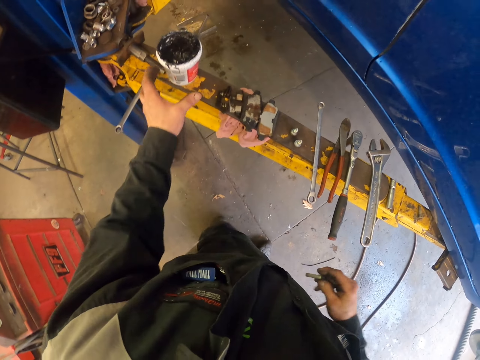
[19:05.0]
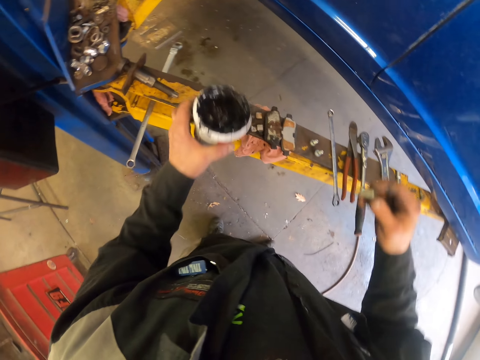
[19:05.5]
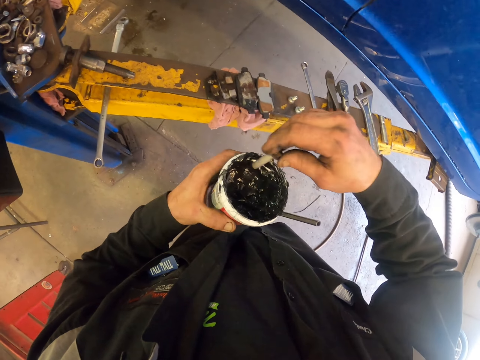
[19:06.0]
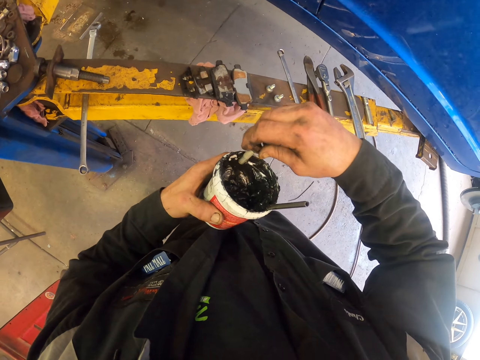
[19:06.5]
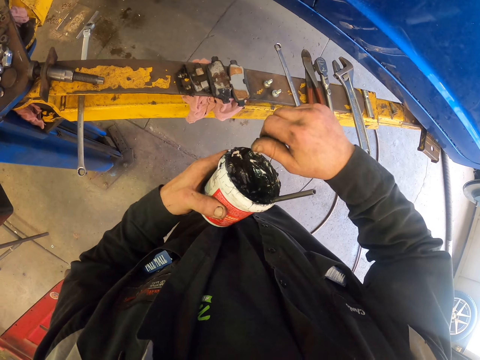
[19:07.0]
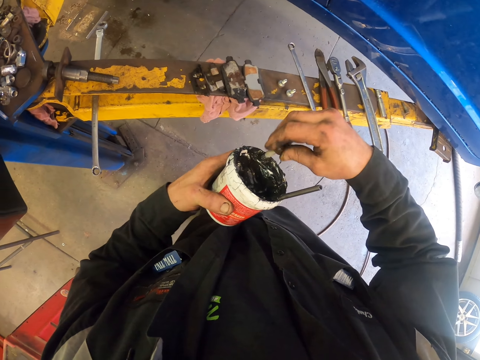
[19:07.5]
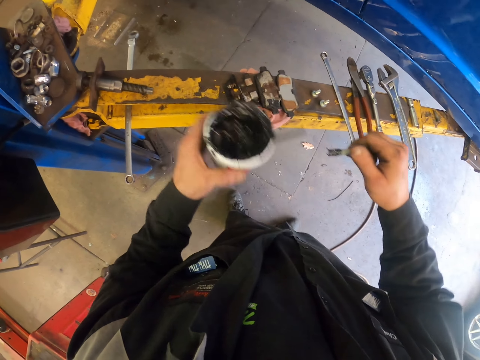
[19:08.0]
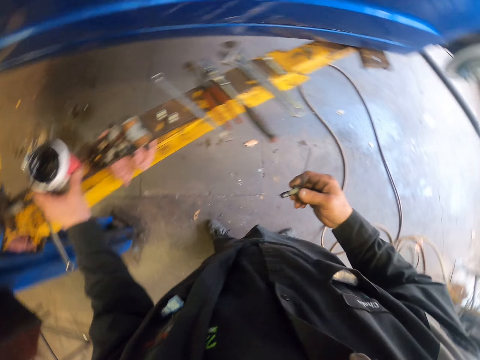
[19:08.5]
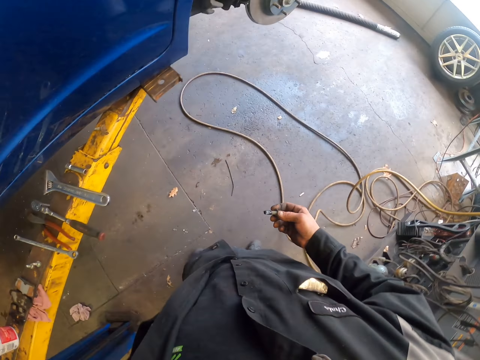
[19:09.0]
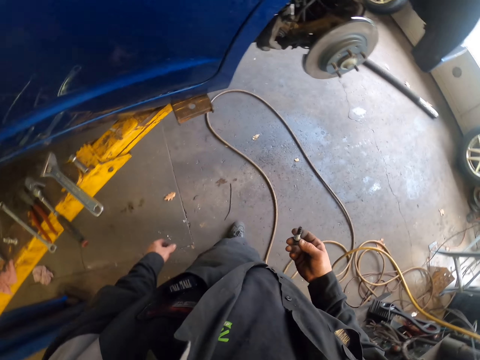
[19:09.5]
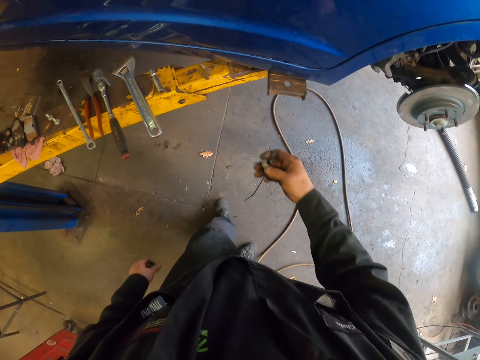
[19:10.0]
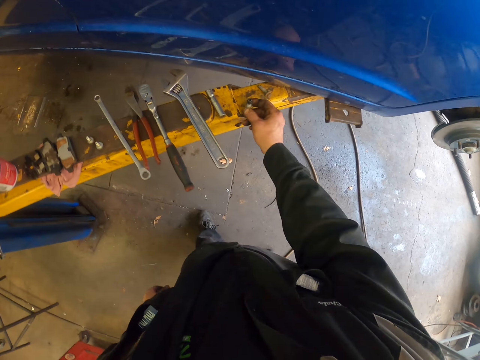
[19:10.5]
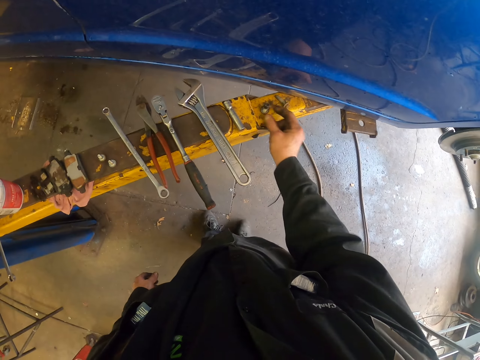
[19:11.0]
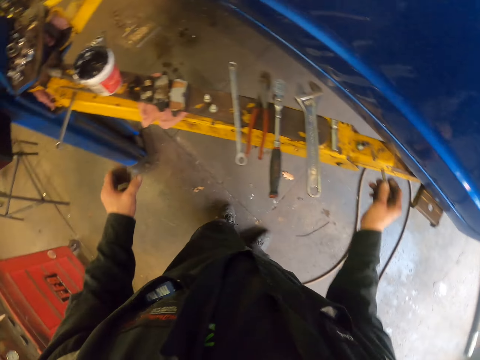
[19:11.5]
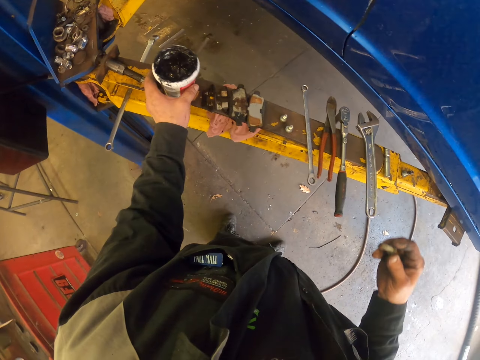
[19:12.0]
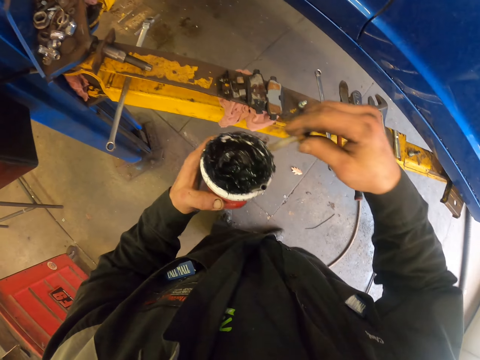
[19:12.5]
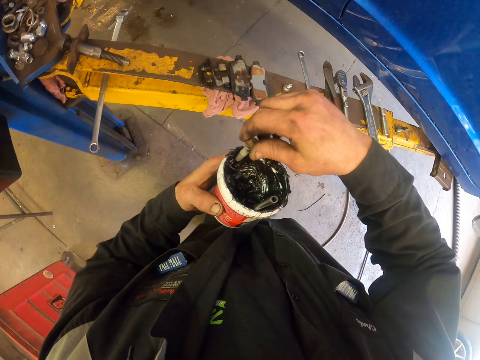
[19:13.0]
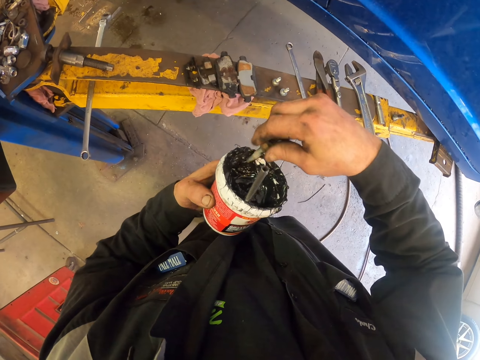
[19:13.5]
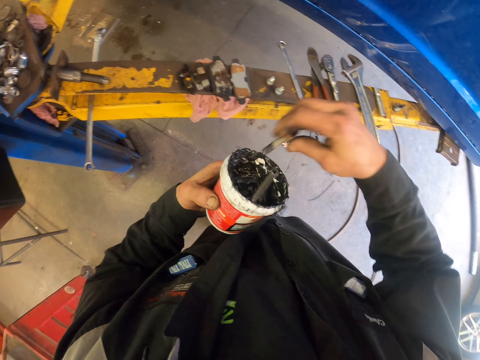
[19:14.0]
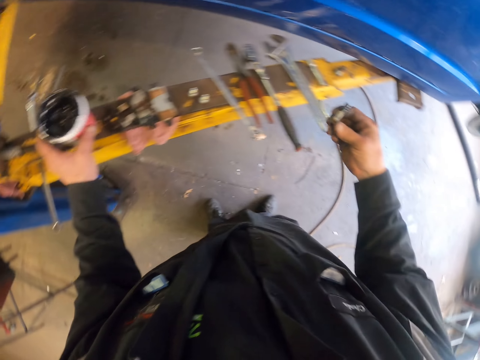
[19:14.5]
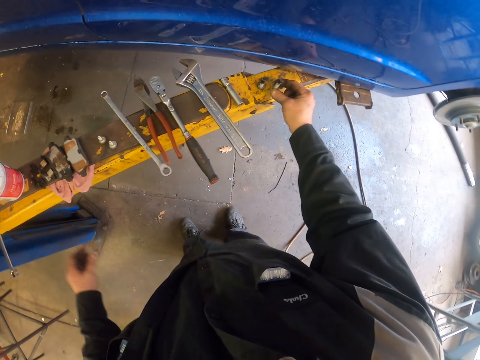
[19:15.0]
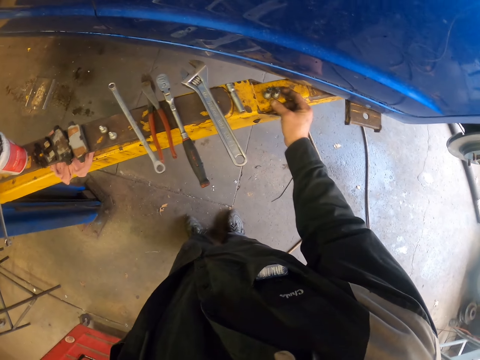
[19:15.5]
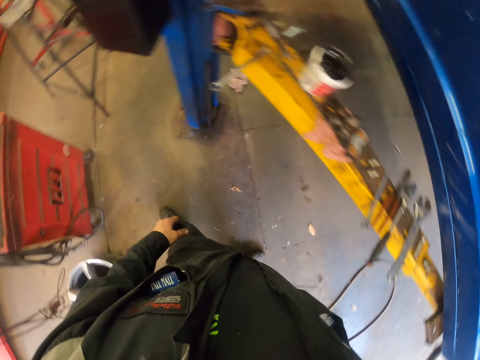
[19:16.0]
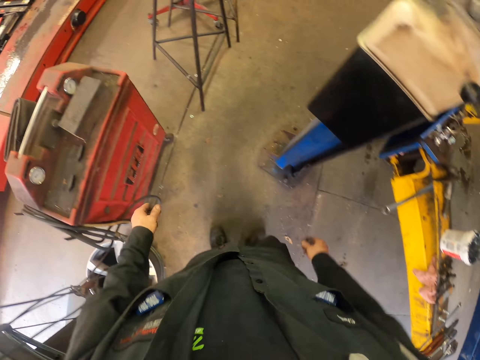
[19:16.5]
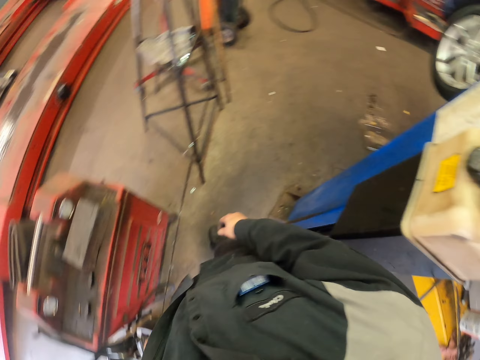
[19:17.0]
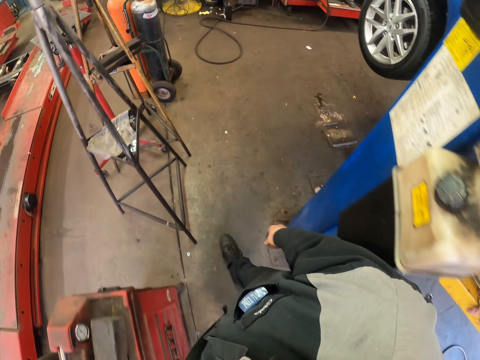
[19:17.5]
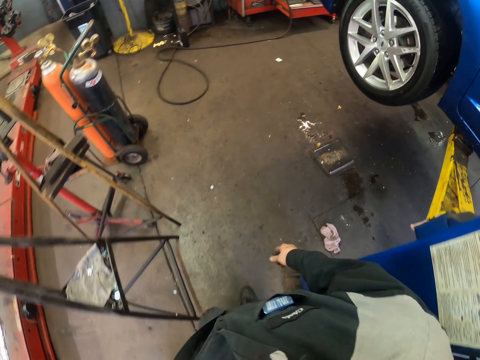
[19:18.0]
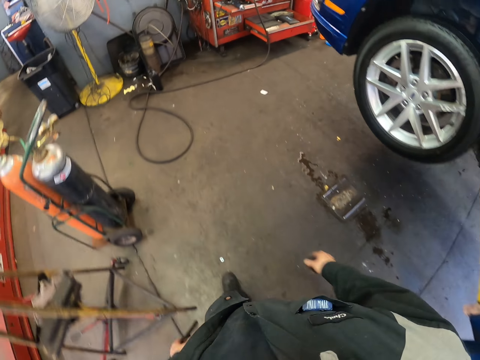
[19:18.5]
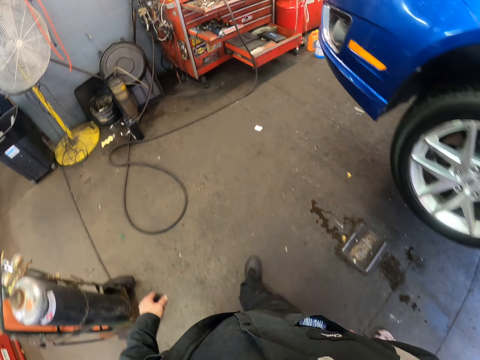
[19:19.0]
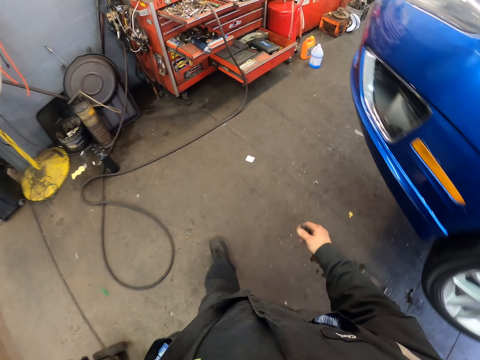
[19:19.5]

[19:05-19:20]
The camera wearer picks a container with grease on the steel. They scoop grease with a bolt, and apply grease in the container on the bolt. They put the container with grease on the car stand. They walk around. They put a bolt on the workshop car stand. They put the bolt on the workshop car stand again. They pick the container with grease on the steel. They apply grease in the container on the bolt, and scoop grease with the bolt. They put the container with grease on the car stand. They put the bolt on the workshop car stand. They walk around.

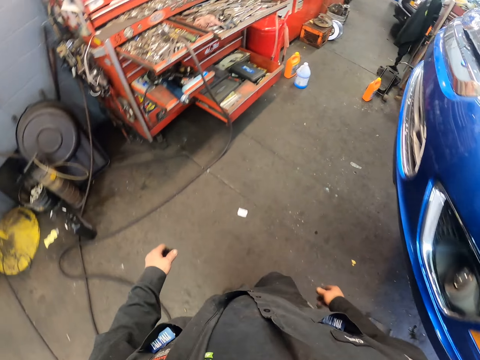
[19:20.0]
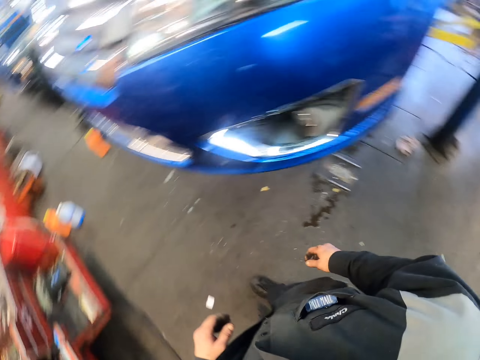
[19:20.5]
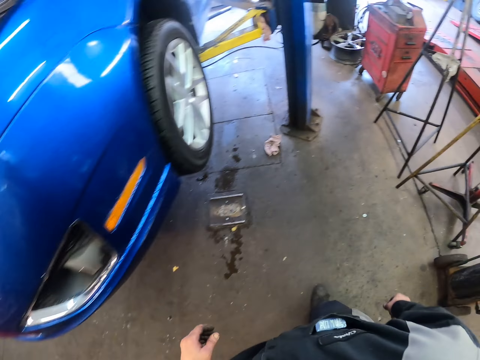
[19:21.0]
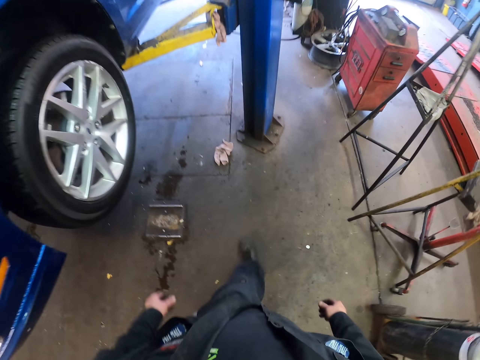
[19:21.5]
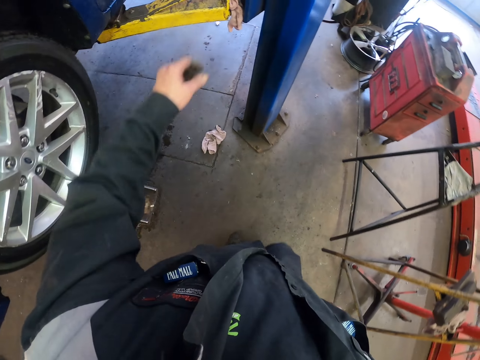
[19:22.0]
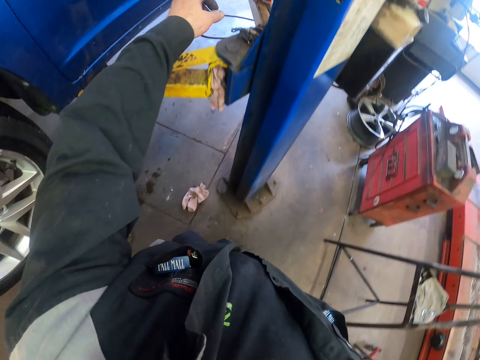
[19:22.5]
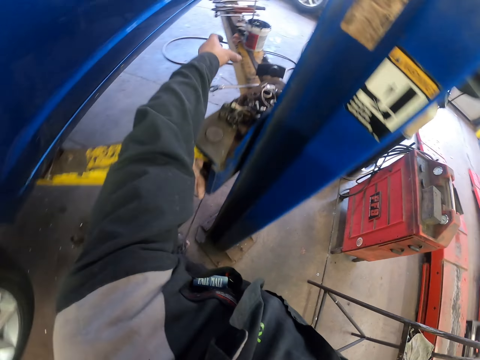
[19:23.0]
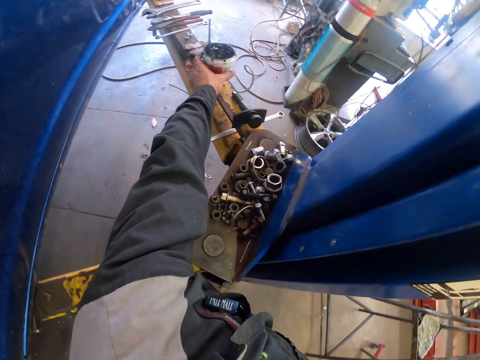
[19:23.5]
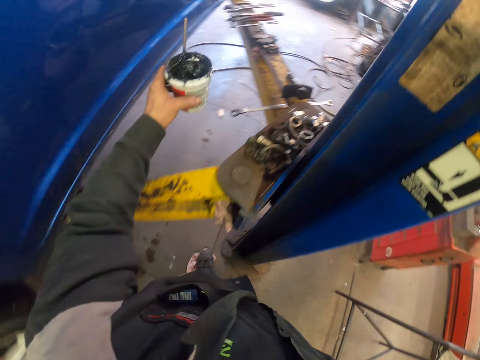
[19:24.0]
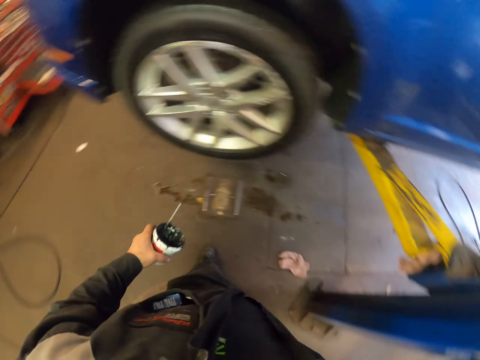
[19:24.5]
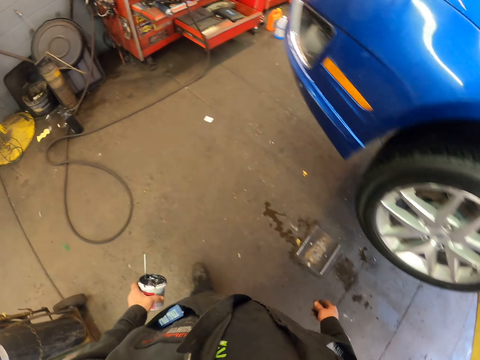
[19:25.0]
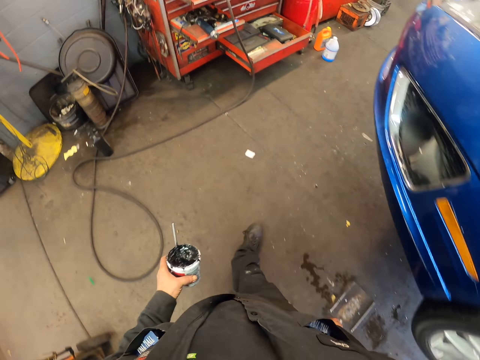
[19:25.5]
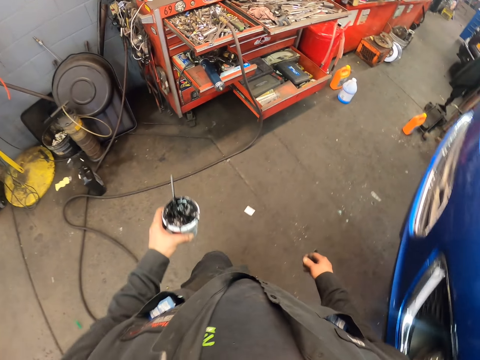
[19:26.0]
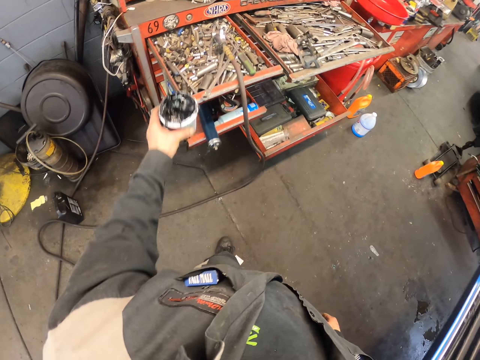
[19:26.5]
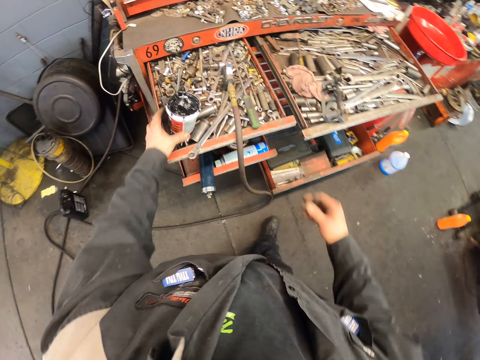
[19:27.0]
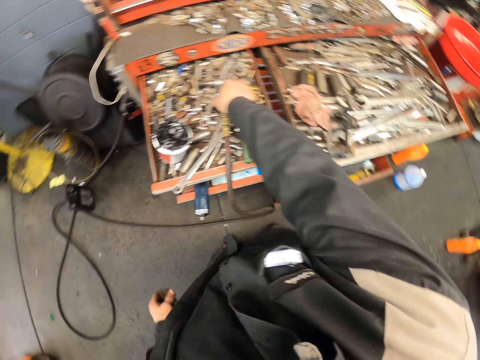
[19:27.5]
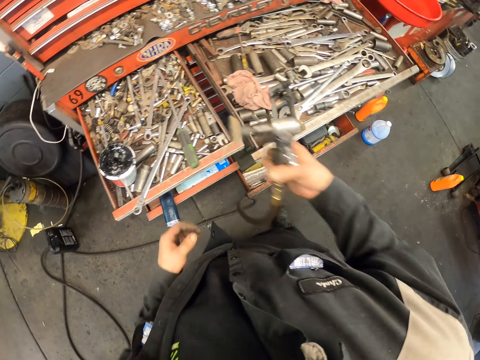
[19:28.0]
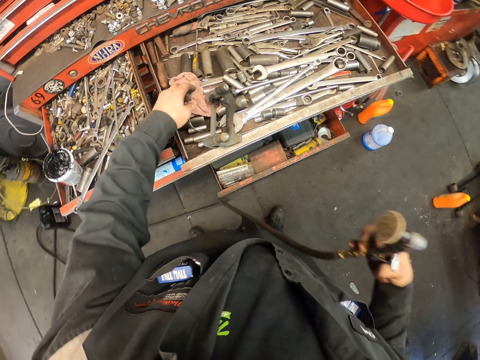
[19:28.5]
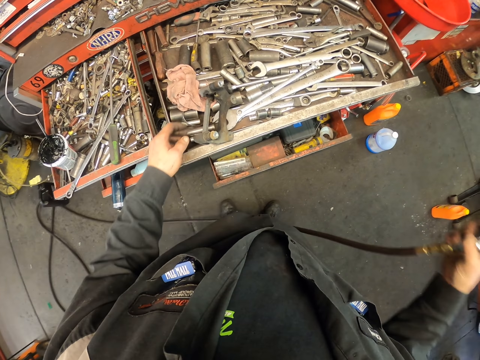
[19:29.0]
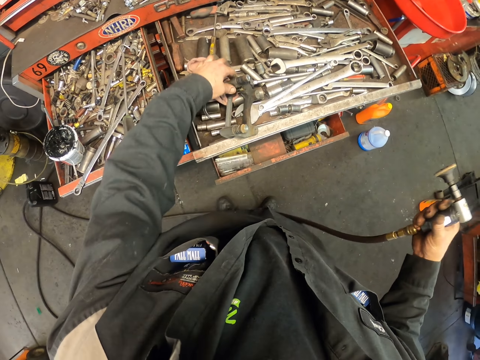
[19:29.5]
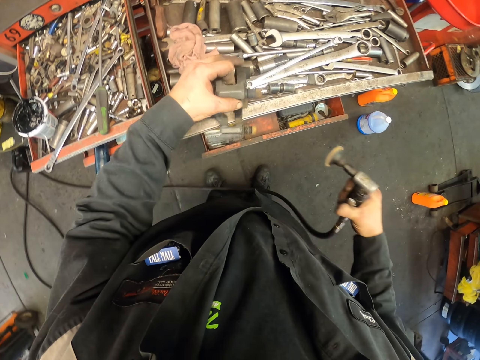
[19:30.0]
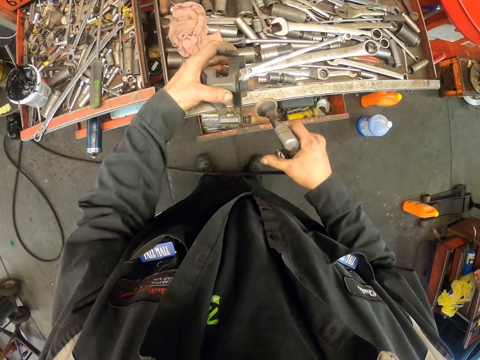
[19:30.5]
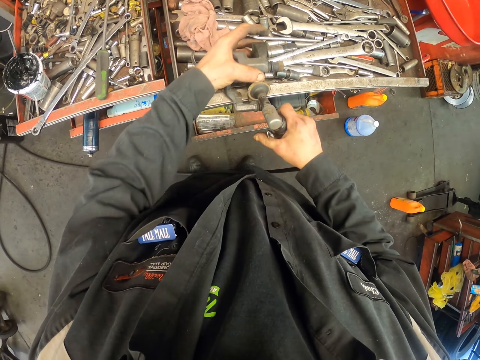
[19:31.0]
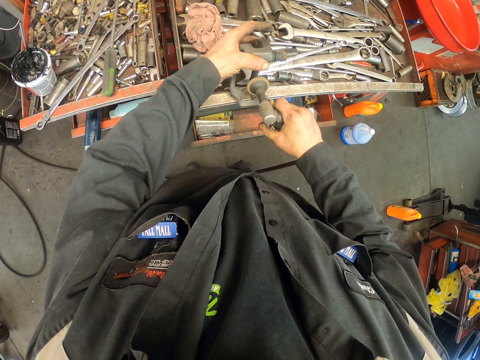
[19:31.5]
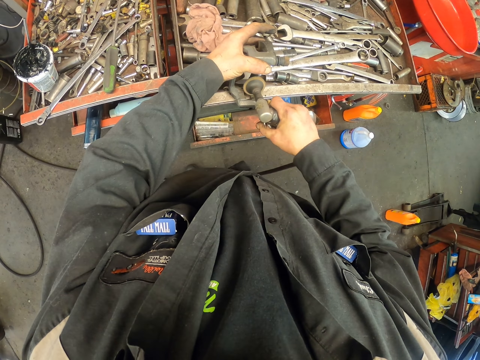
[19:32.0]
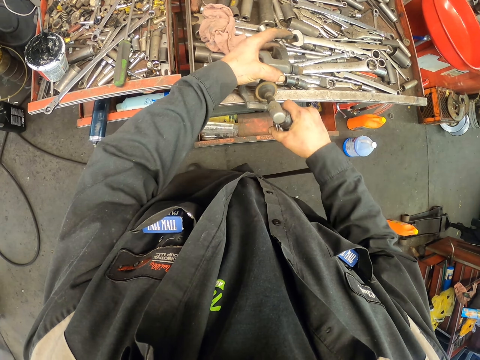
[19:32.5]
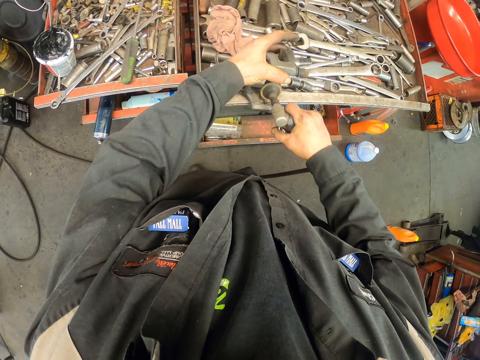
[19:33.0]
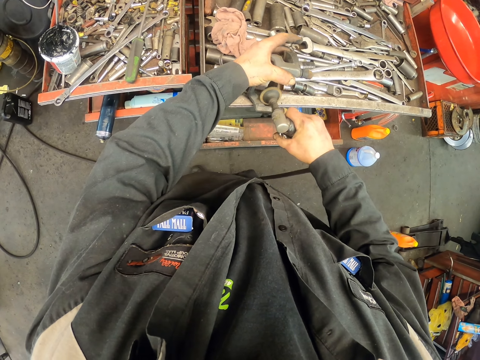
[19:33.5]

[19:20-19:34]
The camera wearer picks the container with grease on the steel. They walk around. They put the container with grease on a drawer in the tool box. They pick an electric rust remover on the drawer. They pick a caliper on the drawer. They remove rust on the caliper bracket with the electric rust remover.
